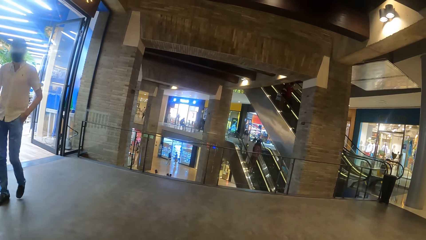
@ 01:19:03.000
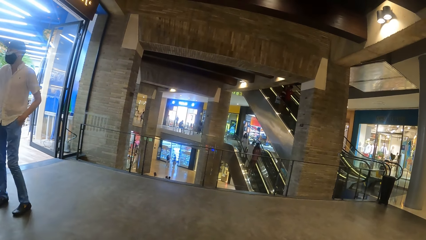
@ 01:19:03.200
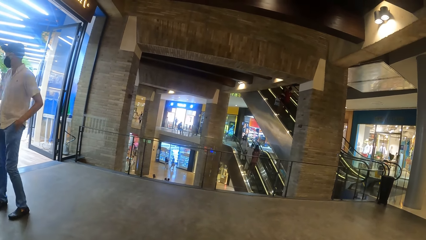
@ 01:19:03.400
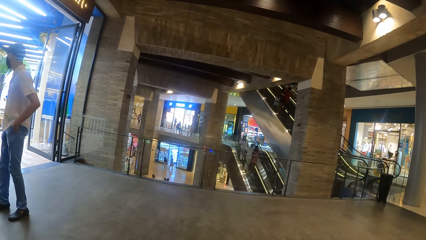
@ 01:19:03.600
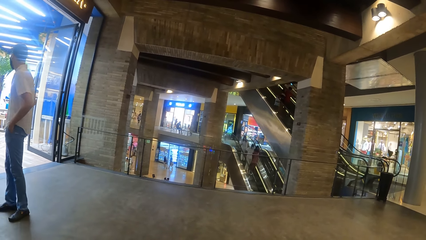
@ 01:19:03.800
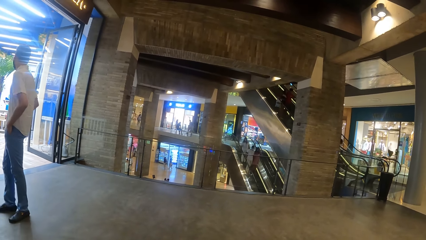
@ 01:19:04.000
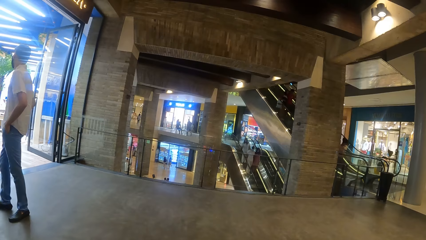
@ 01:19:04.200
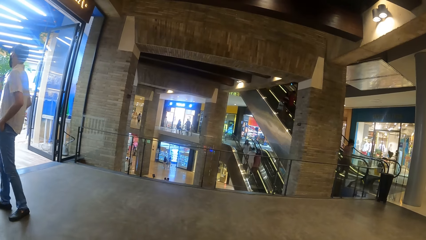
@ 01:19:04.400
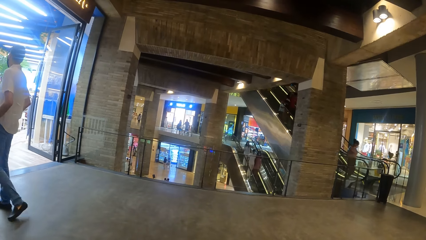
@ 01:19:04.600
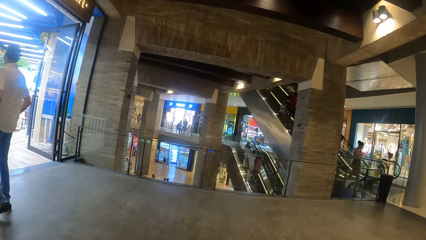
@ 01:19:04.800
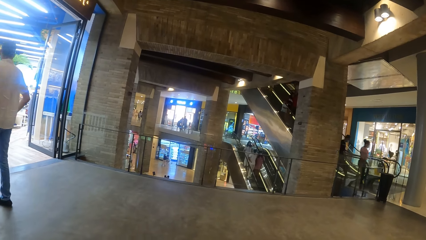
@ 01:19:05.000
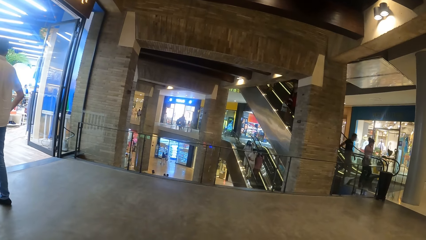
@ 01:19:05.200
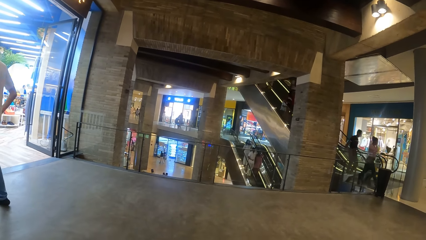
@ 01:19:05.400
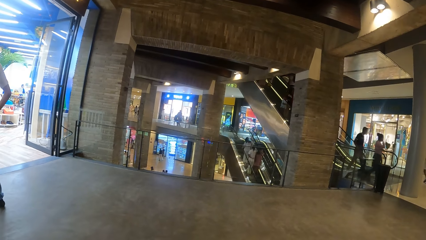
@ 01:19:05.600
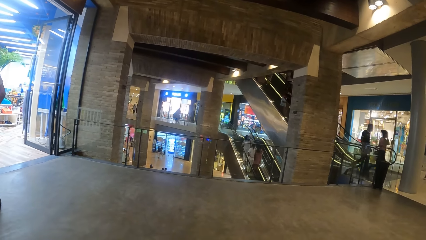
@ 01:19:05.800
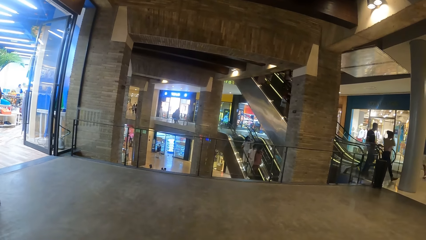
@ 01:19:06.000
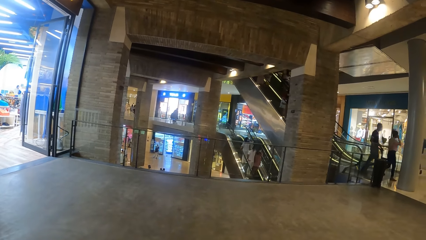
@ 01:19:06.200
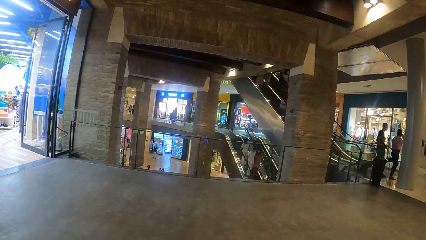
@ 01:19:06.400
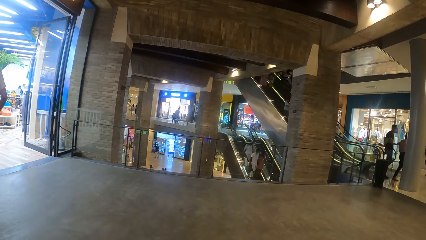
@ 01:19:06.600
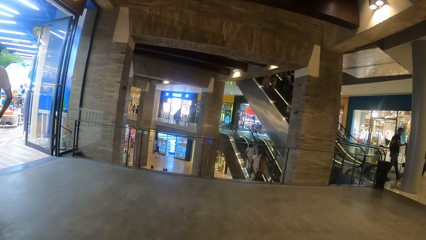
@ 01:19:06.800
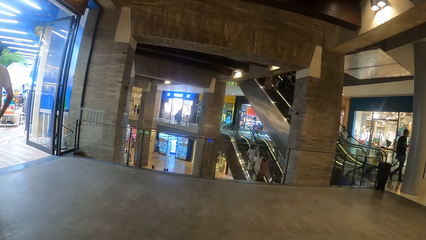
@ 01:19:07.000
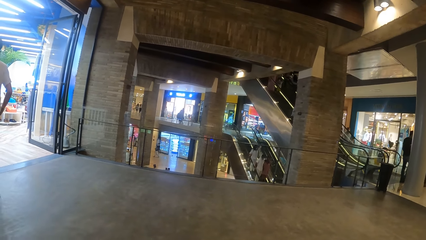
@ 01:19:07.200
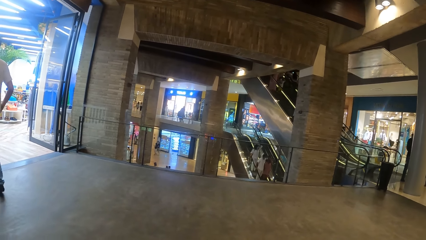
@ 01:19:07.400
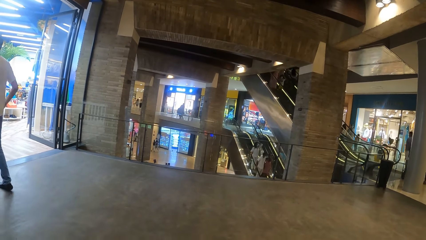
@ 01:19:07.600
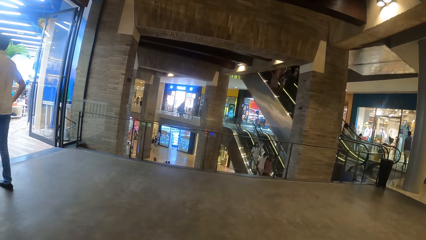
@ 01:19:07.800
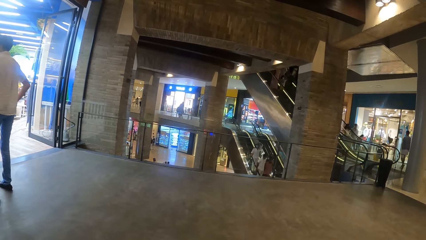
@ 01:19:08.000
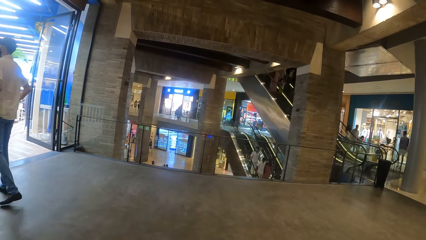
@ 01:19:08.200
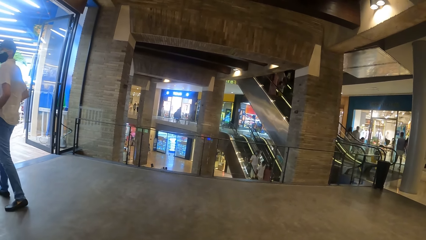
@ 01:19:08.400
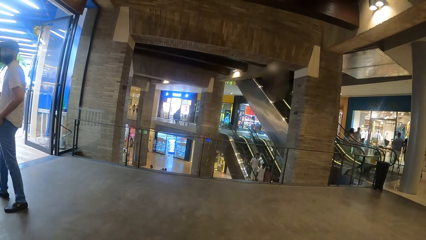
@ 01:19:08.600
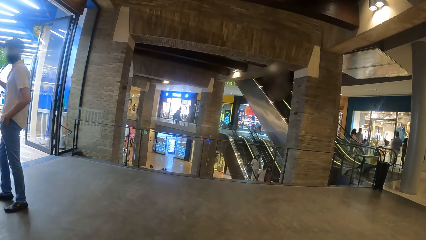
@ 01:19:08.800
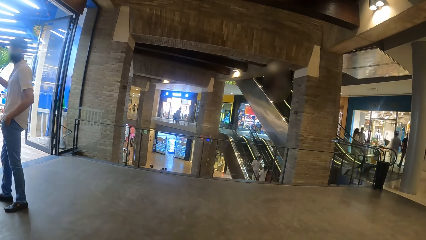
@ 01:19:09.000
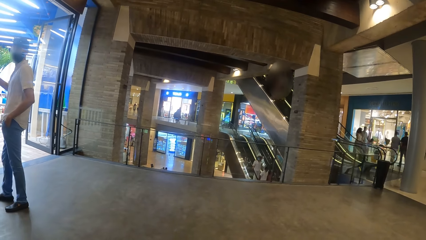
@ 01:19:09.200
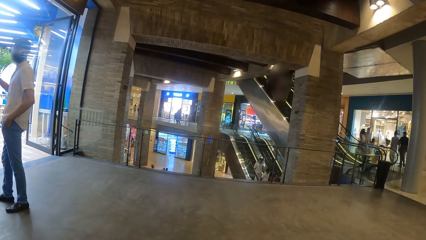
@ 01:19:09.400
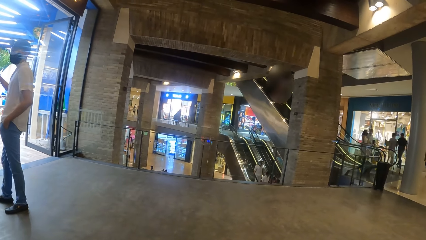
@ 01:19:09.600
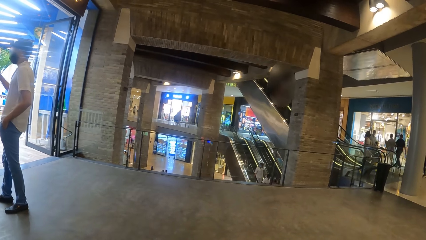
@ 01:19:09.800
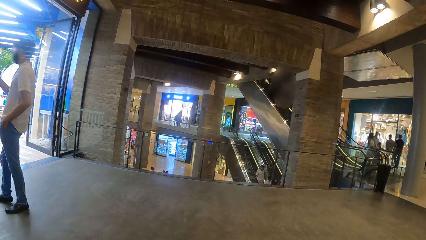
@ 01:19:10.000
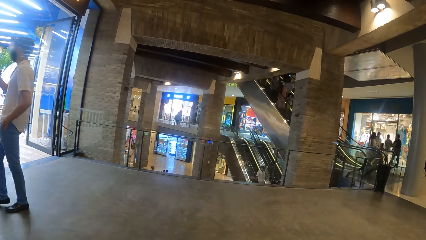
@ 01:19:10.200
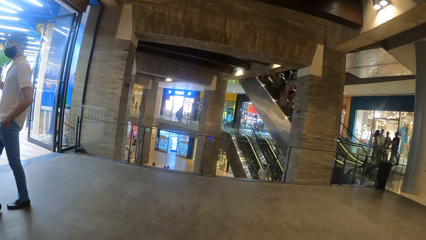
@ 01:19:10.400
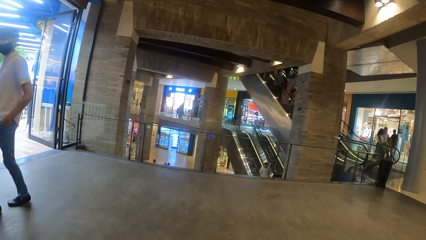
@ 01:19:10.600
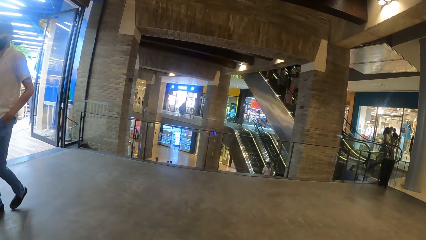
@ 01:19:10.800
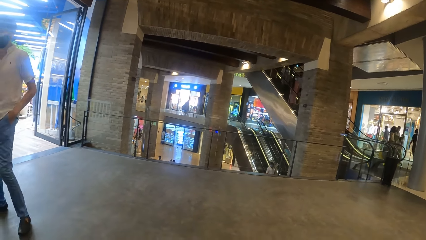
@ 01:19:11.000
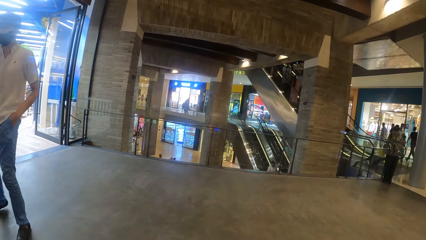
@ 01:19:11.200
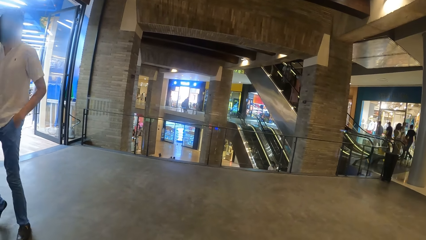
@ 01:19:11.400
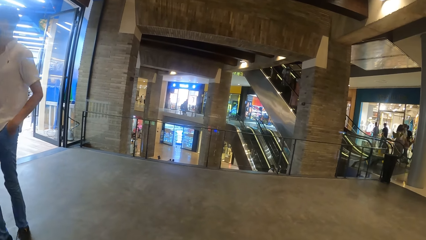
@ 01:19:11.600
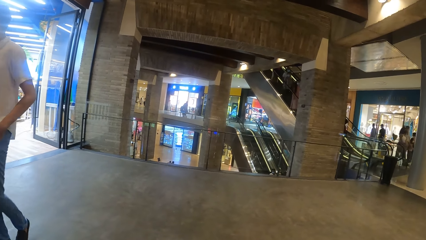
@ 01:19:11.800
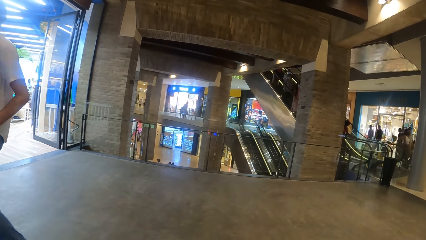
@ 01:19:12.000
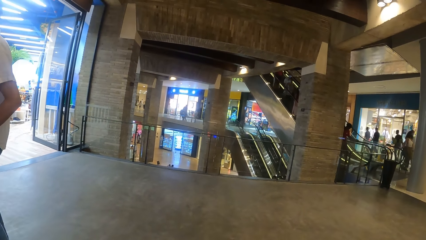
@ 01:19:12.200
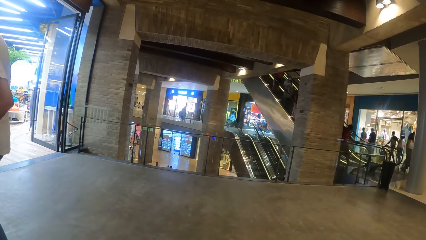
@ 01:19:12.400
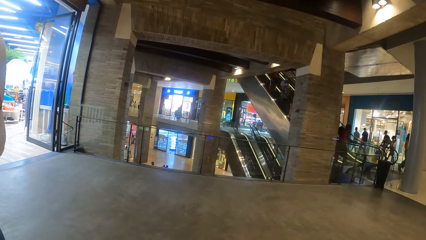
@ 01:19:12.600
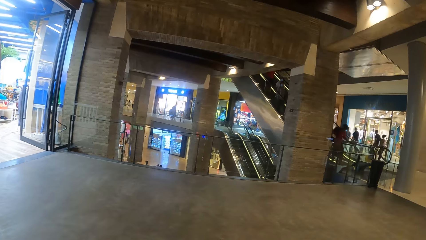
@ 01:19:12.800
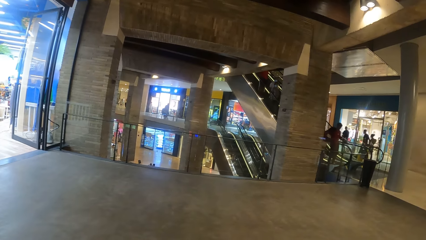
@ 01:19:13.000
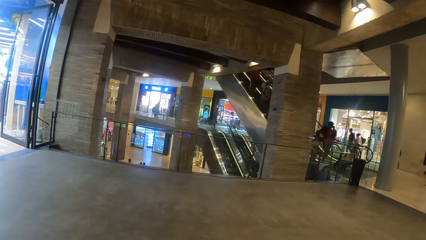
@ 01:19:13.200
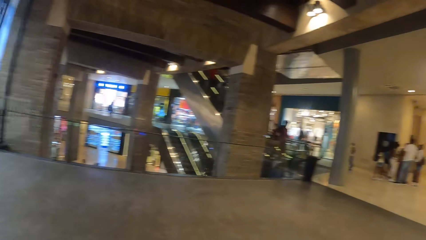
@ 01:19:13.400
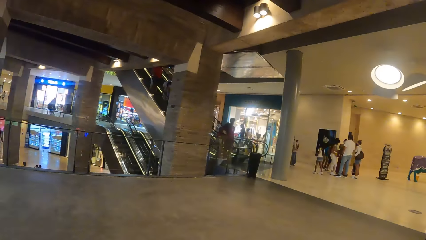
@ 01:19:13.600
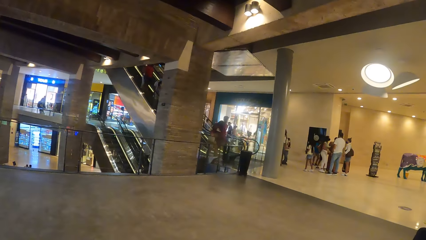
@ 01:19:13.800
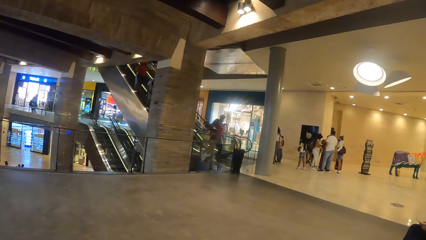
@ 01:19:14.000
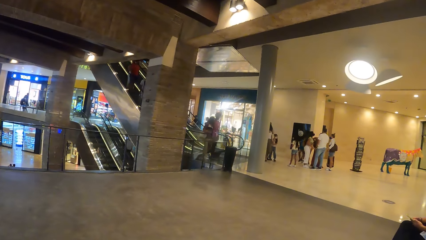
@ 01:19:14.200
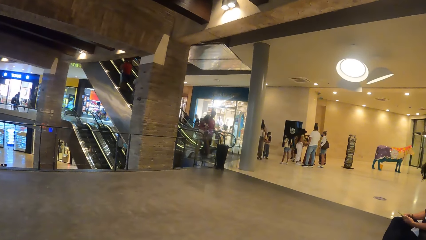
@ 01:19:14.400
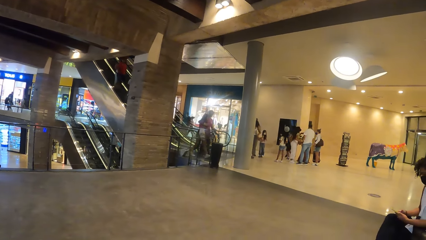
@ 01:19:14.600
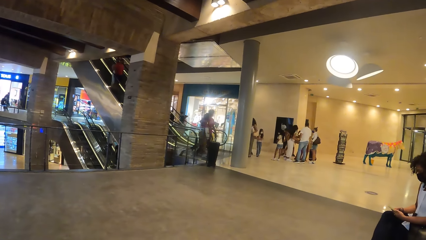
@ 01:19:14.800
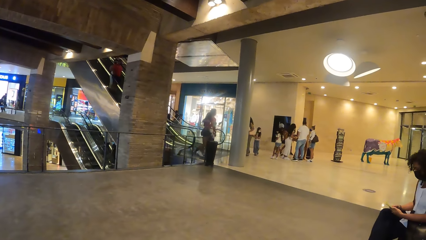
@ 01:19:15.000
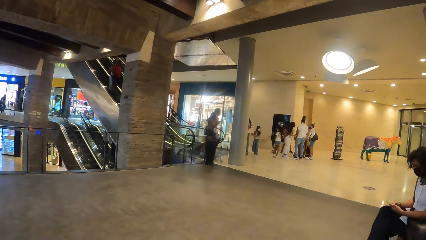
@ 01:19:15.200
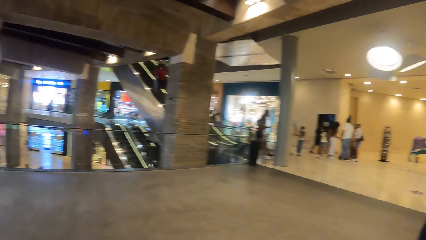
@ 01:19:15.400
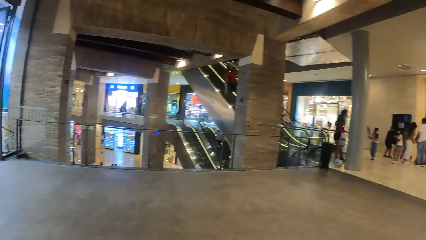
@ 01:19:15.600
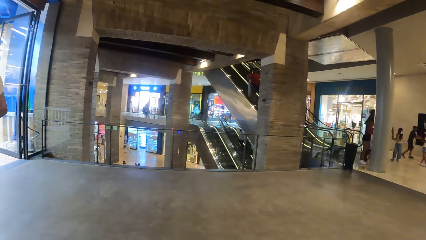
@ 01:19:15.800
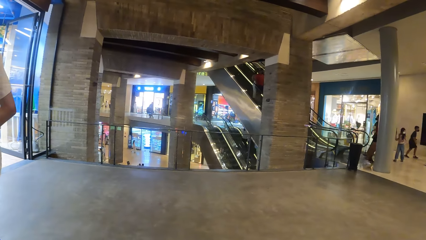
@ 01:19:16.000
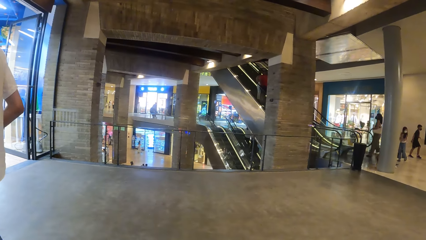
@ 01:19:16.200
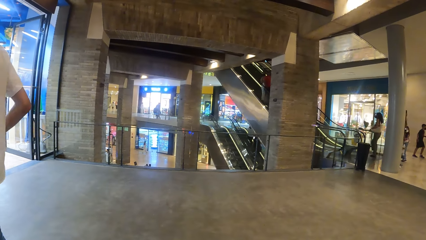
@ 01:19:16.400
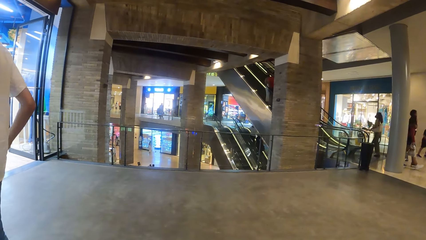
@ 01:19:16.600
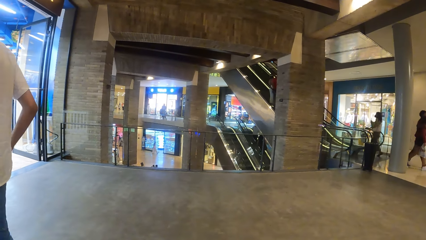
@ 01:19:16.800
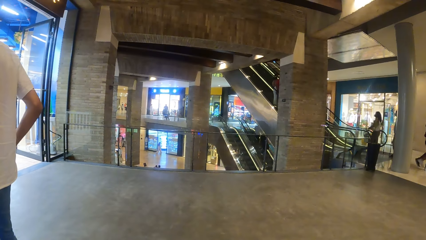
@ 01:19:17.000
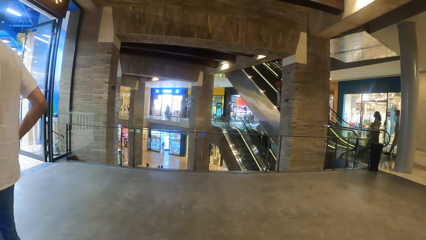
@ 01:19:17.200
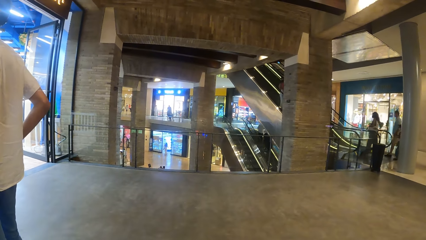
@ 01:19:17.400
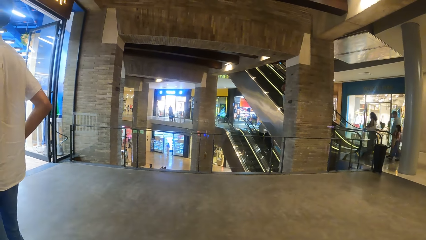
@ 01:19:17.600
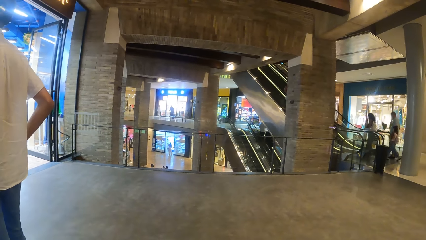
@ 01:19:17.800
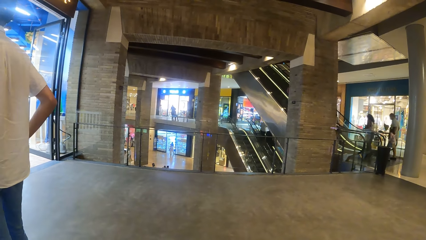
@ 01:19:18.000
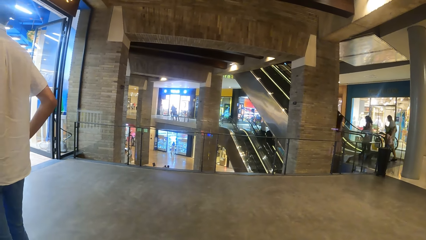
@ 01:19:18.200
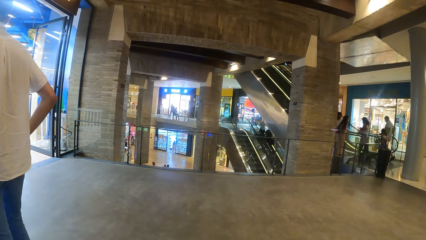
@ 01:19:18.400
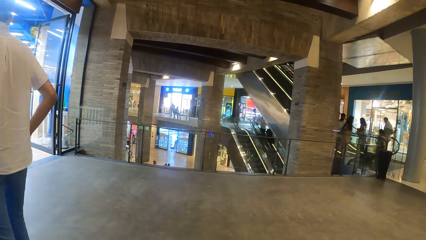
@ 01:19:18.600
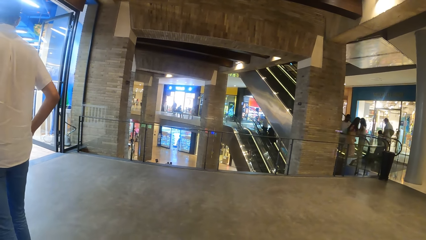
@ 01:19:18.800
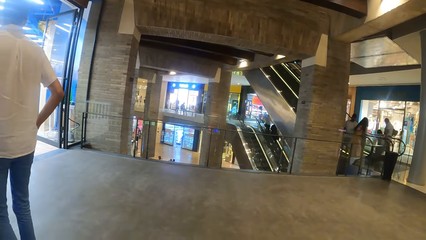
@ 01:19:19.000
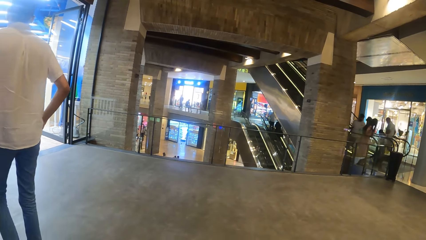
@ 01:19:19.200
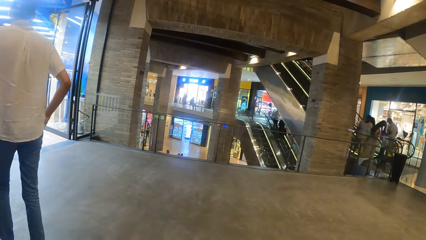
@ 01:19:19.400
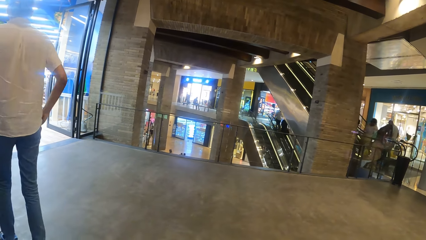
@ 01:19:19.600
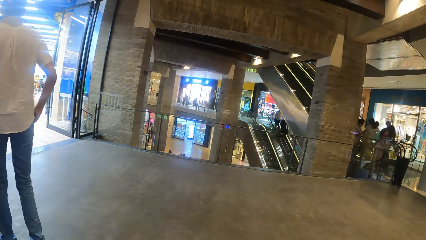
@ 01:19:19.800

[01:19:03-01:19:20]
The camera wearer looks around.
